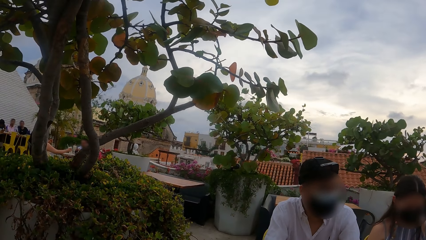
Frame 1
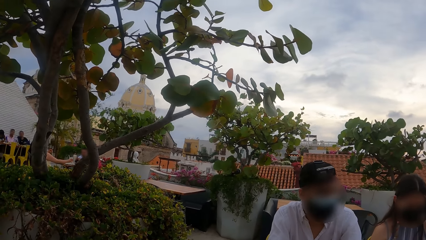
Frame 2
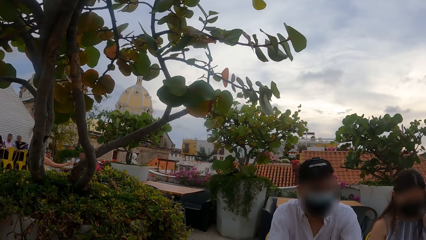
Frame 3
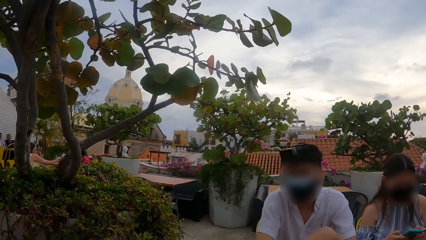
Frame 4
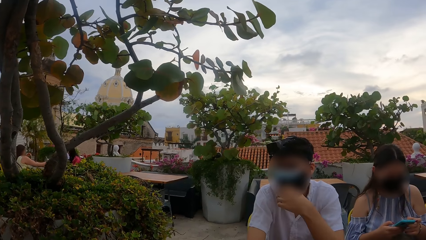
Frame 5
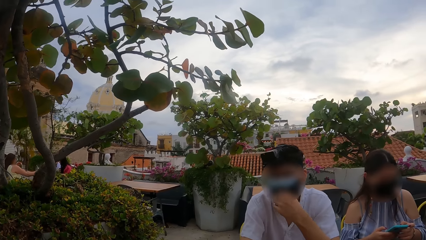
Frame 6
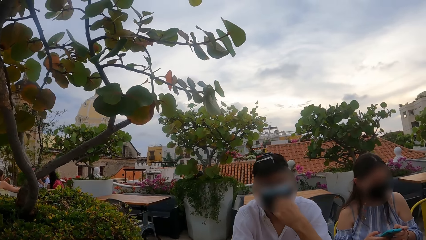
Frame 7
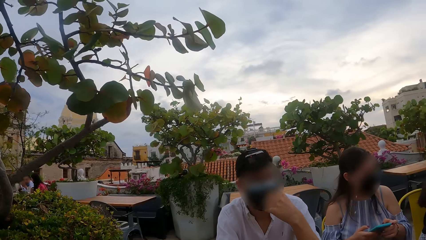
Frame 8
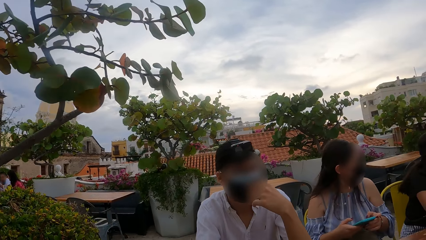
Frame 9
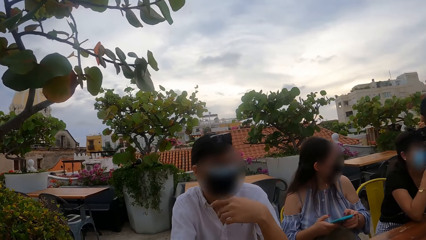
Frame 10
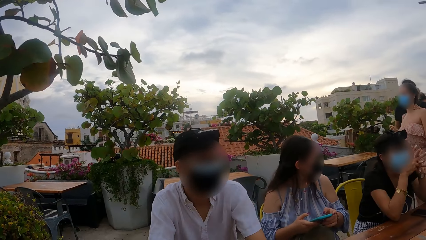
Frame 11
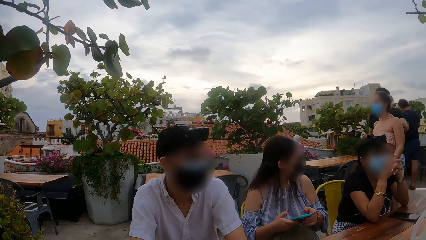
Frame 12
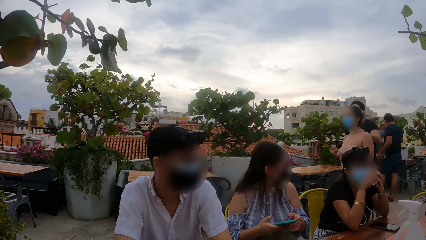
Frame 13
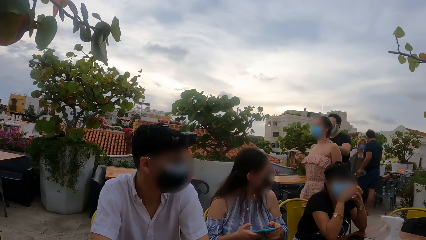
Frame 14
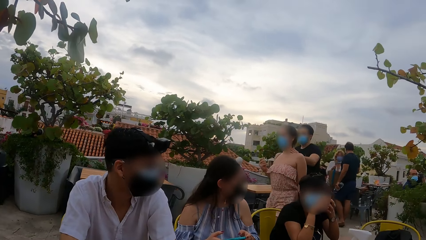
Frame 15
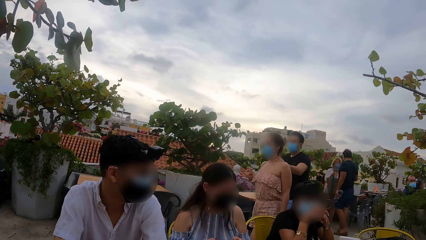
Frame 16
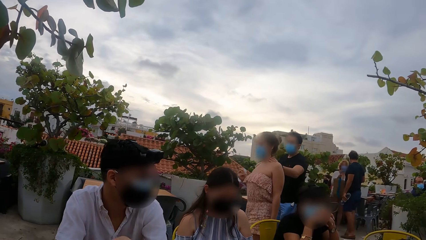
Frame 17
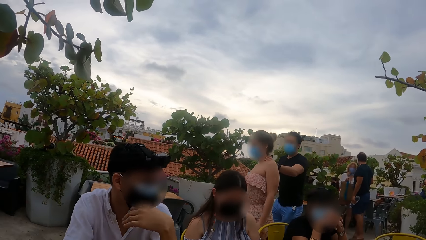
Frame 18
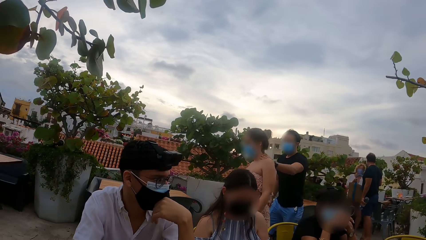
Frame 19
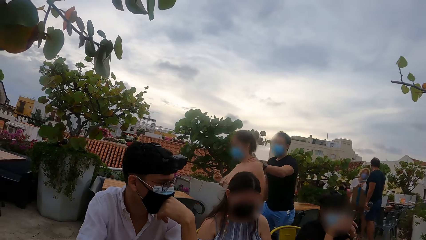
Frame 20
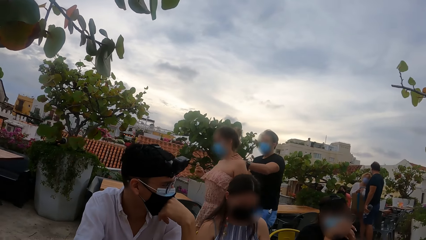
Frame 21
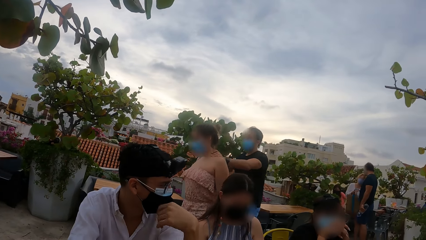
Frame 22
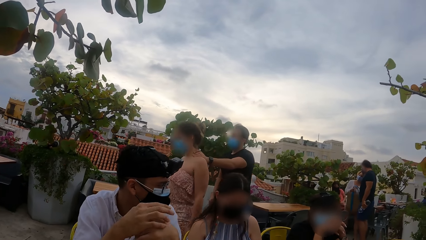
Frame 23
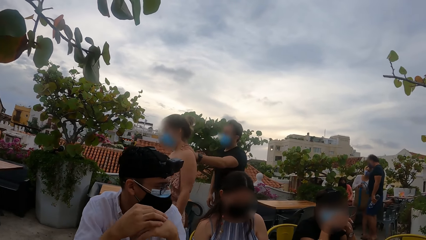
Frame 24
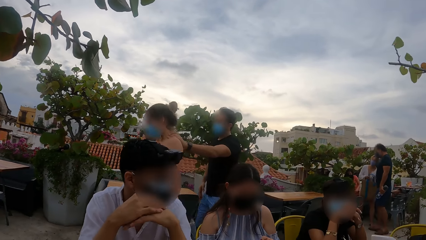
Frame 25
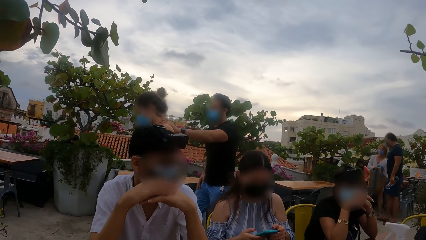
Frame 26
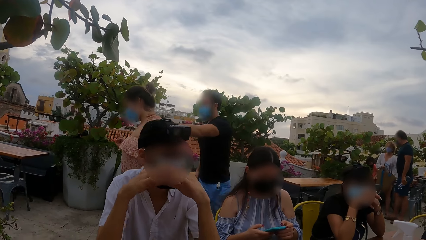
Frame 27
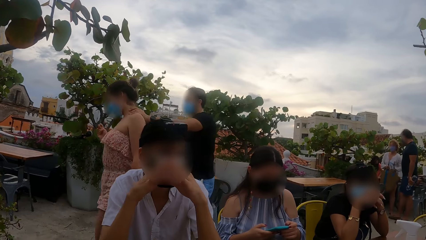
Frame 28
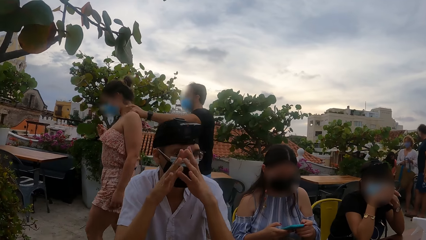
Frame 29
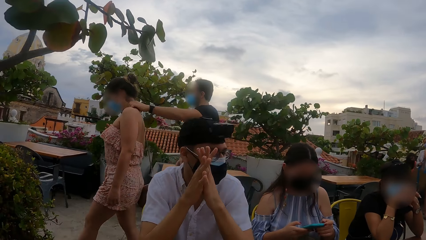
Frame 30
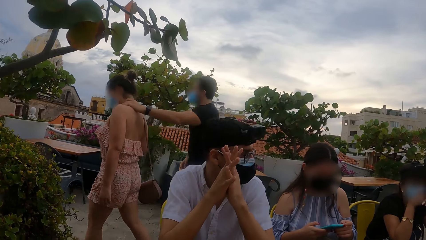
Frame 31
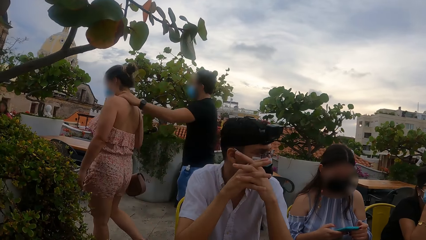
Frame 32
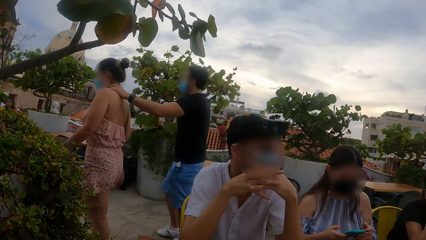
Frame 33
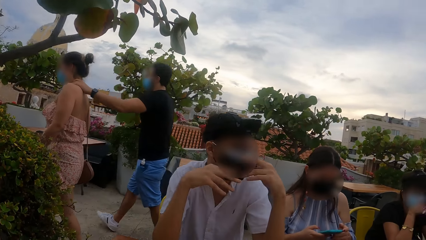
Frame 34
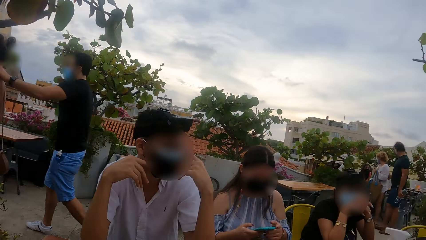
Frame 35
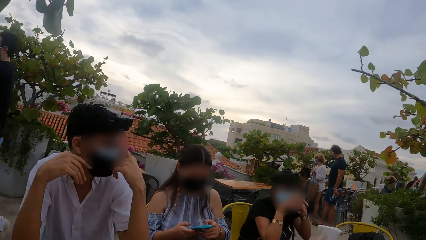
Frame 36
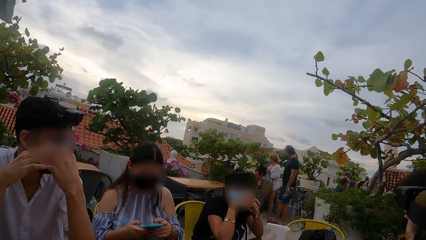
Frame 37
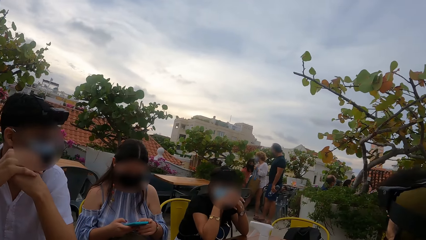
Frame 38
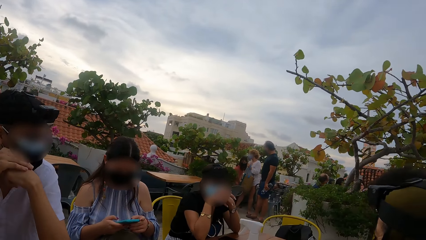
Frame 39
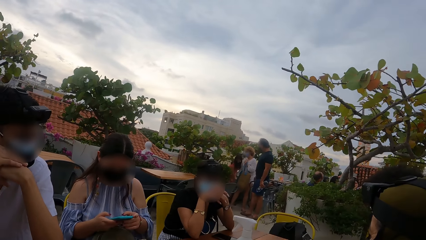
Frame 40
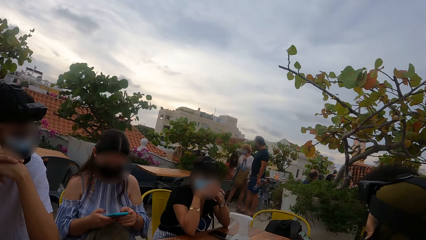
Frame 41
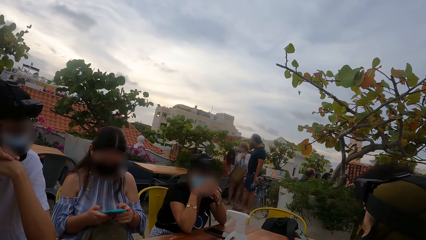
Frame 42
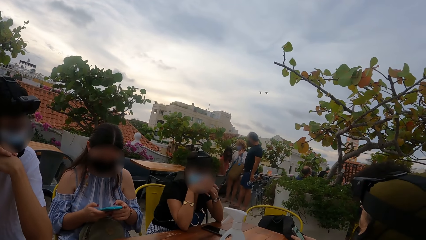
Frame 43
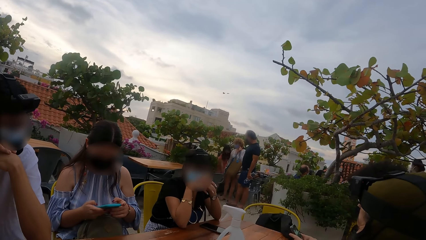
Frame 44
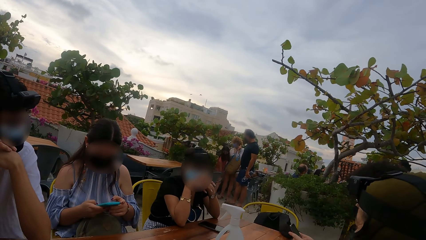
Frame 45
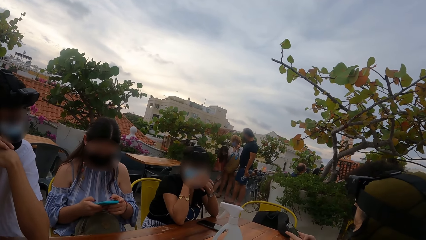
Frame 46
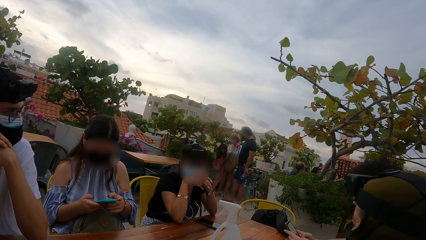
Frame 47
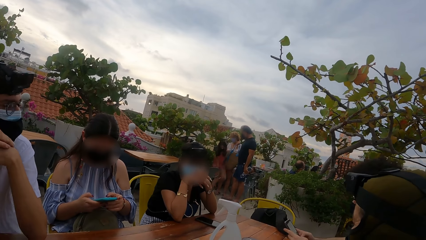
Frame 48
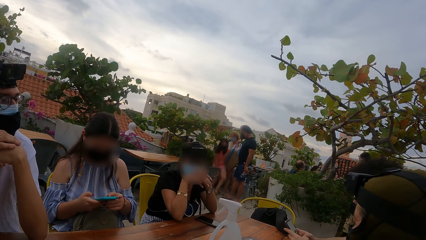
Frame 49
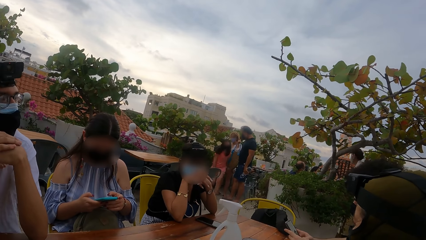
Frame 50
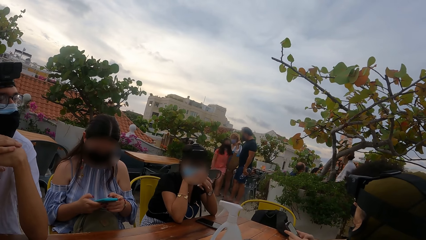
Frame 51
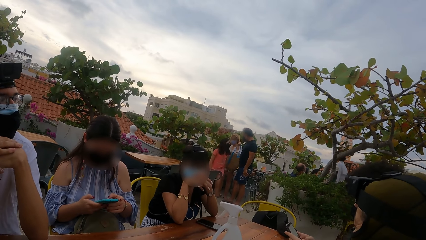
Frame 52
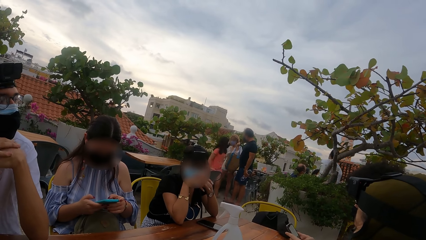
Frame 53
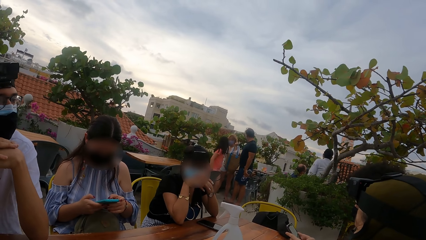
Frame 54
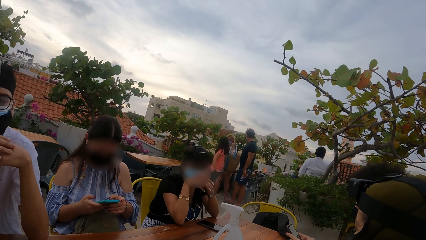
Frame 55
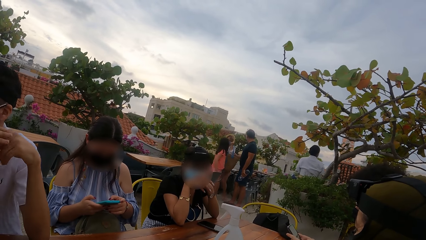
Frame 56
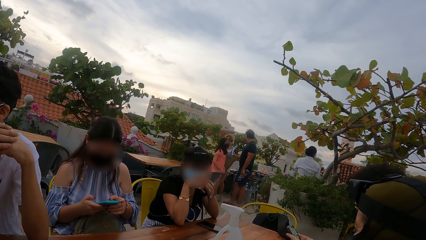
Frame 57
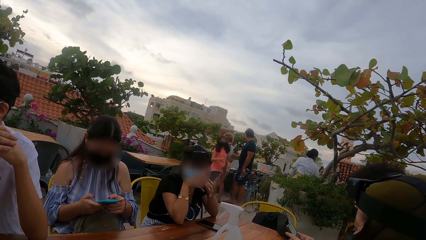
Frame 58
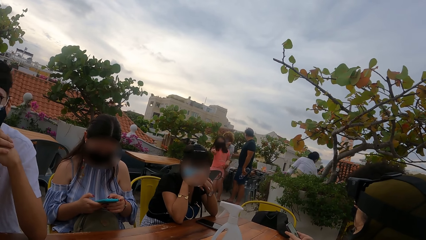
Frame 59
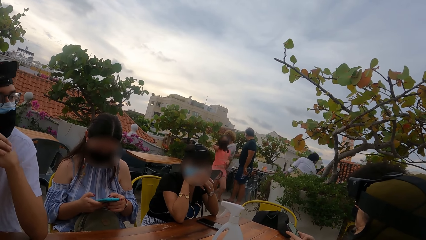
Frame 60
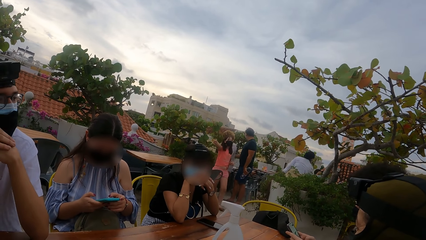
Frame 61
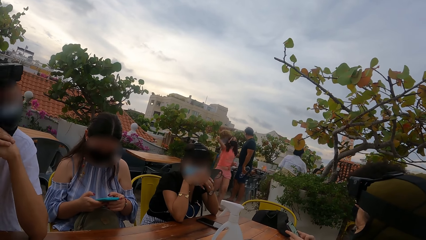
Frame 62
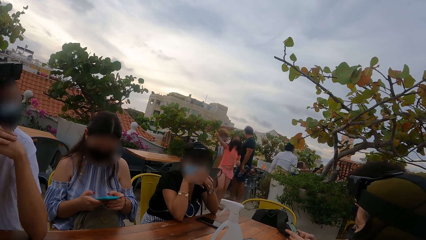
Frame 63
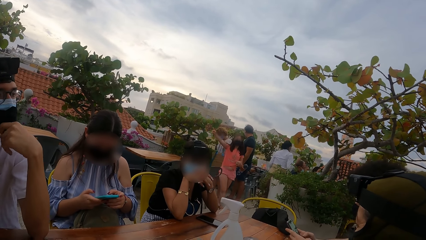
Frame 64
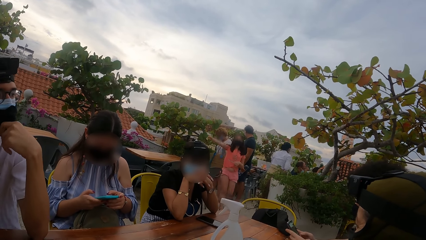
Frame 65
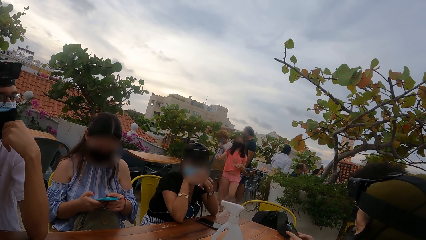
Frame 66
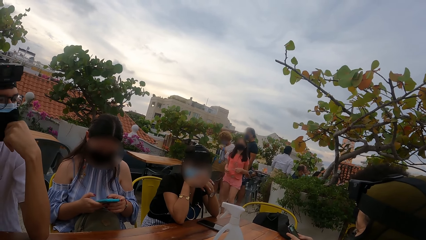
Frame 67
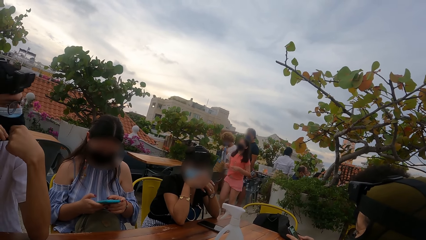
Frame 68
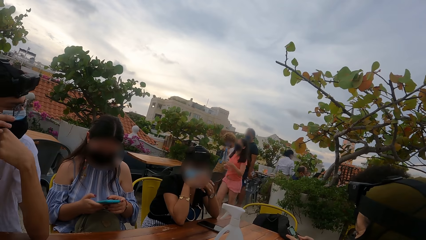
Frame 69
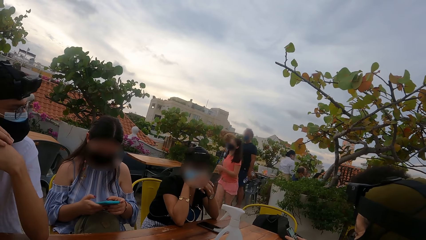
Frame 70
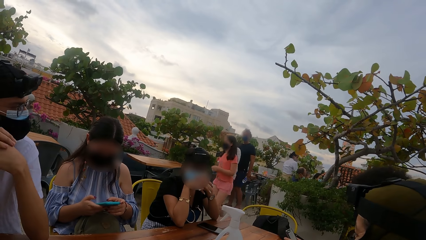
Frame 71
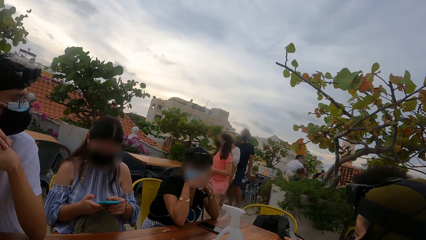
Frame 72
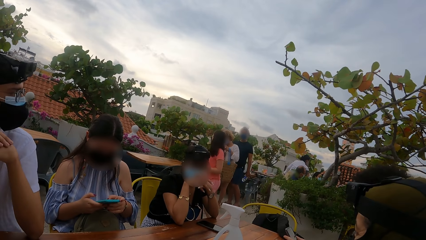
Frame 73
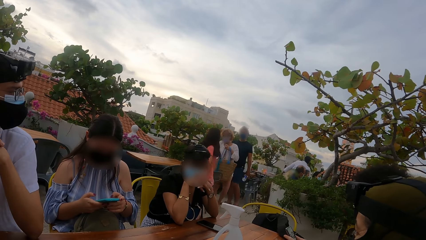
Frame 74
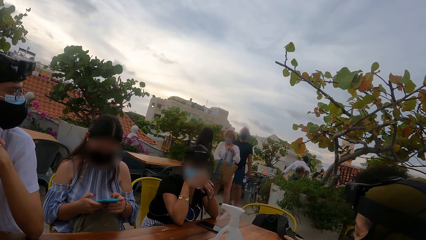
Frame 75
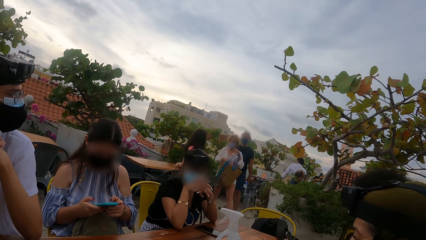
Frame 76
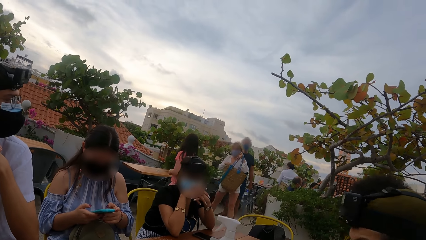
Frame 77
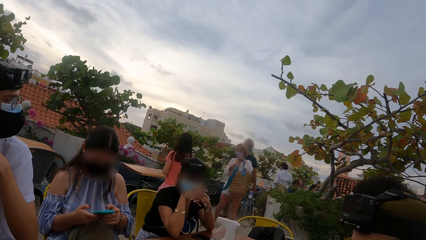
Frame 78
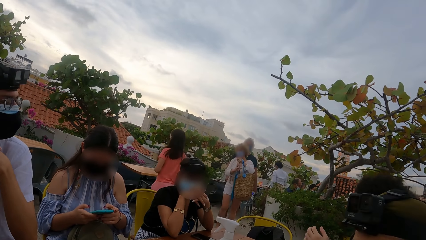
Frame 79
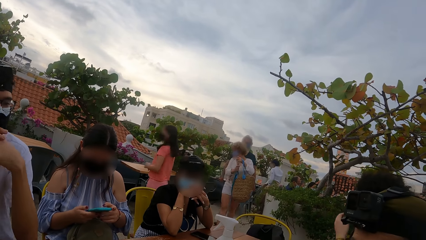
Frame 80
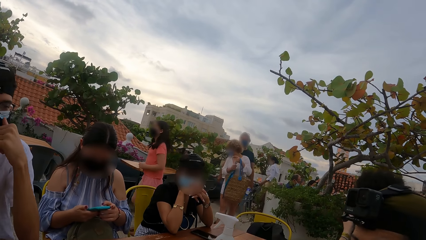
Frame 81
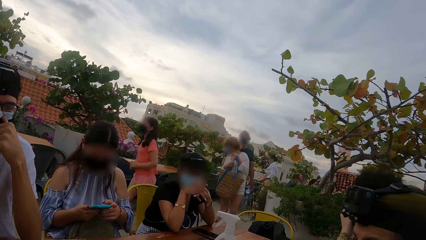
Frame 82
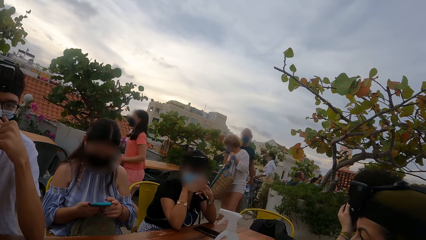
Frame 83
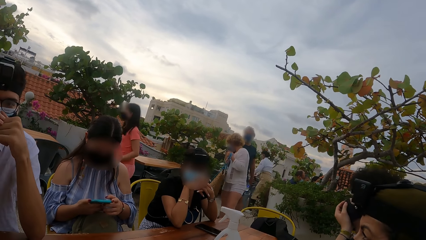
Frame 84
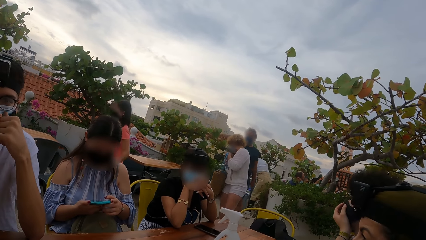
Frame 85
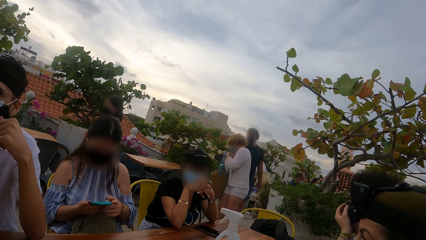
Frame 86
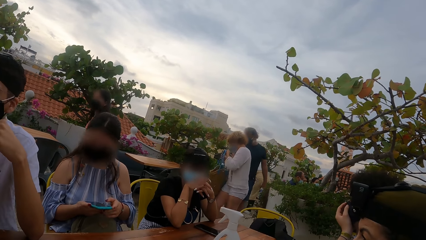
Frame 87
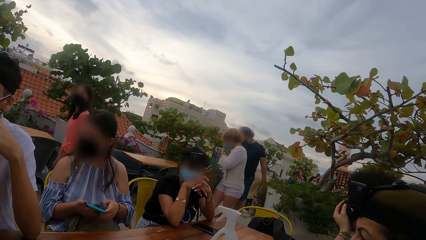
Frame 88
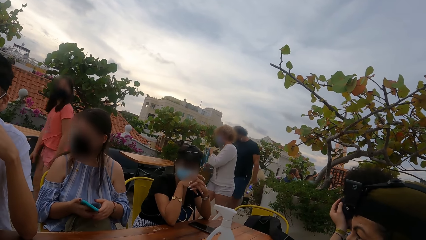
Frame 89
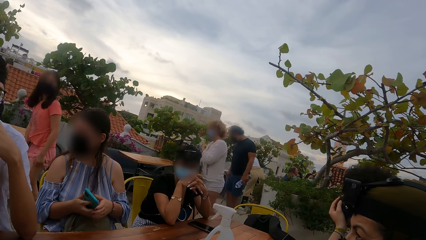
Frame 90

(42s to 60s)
The second man adjusts his face mask with his left hand. Another man and another woman walk past the table. The first woman operates the phone with both hands. The second man adjusts his face mask with his left hand. The first man adjusts his face mask with his left hand. A girl walks past the table.
